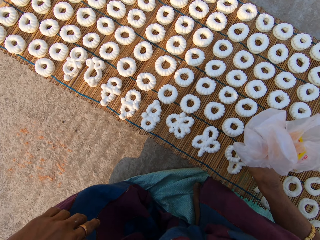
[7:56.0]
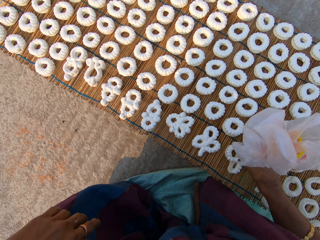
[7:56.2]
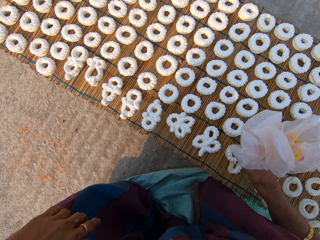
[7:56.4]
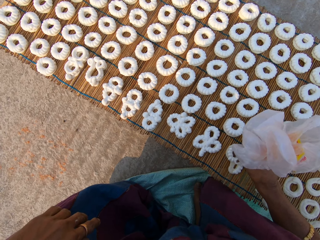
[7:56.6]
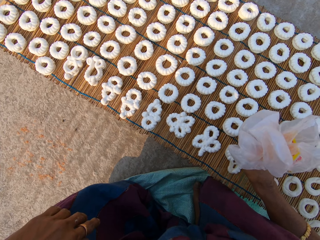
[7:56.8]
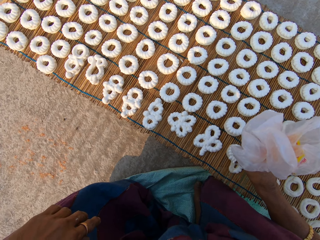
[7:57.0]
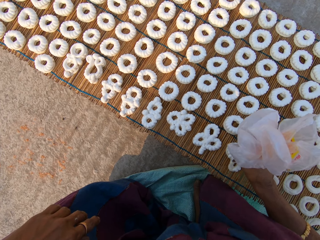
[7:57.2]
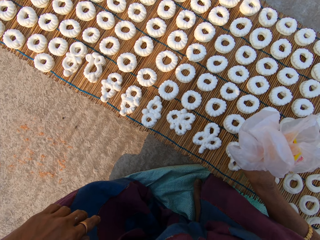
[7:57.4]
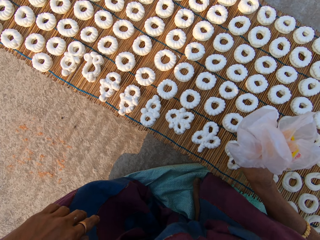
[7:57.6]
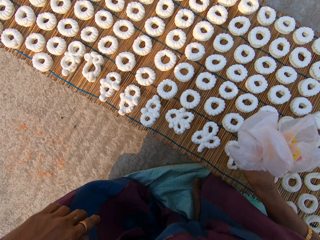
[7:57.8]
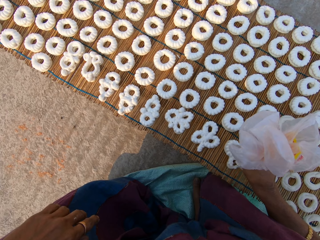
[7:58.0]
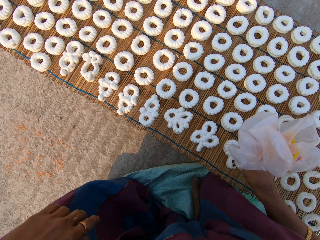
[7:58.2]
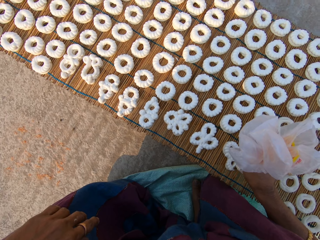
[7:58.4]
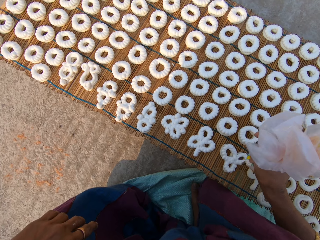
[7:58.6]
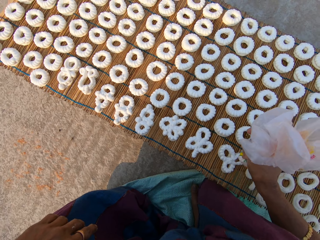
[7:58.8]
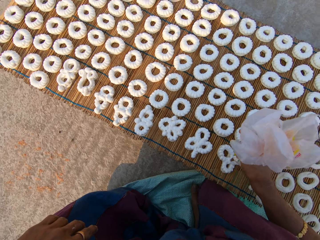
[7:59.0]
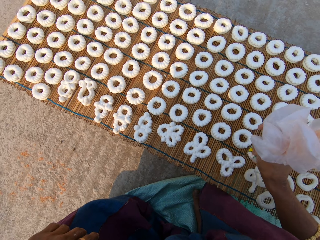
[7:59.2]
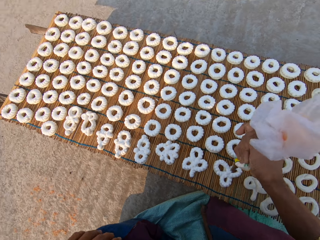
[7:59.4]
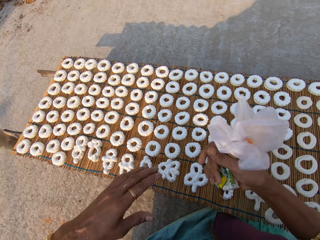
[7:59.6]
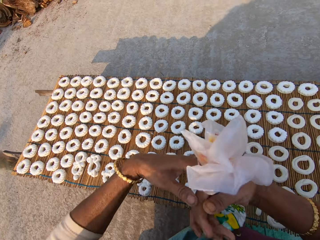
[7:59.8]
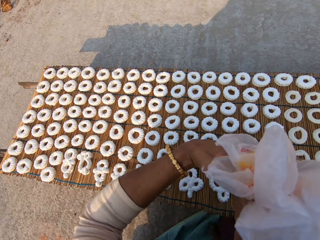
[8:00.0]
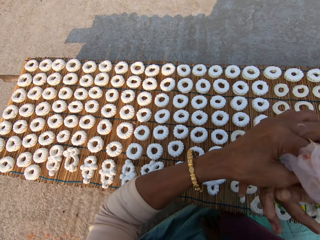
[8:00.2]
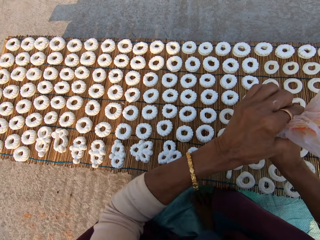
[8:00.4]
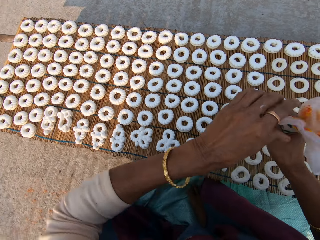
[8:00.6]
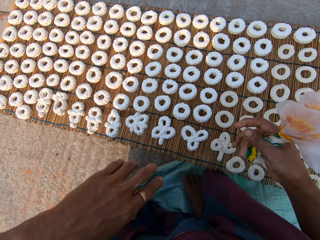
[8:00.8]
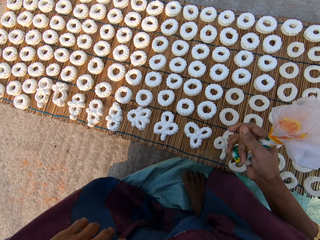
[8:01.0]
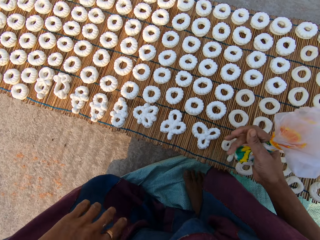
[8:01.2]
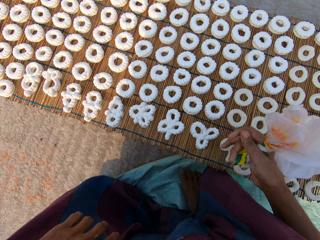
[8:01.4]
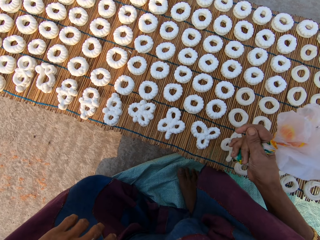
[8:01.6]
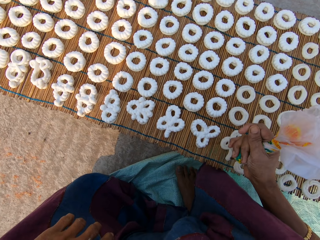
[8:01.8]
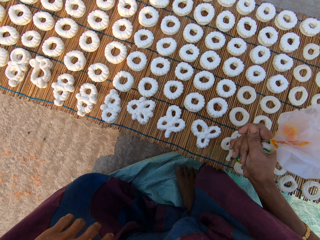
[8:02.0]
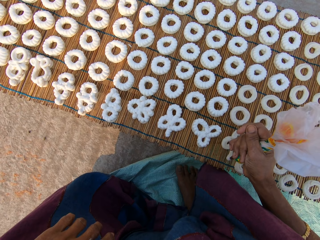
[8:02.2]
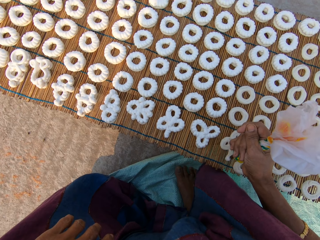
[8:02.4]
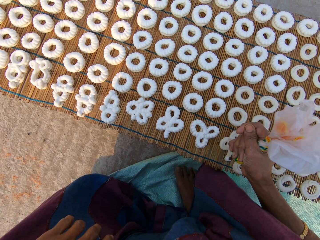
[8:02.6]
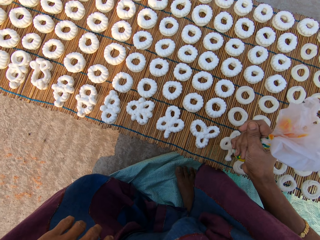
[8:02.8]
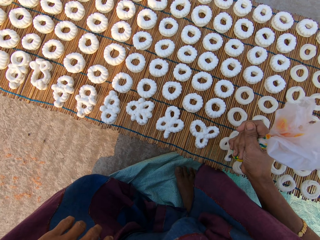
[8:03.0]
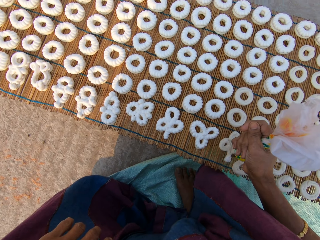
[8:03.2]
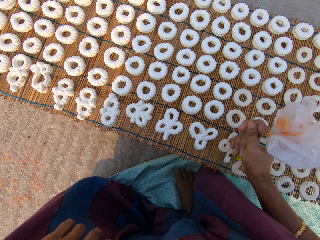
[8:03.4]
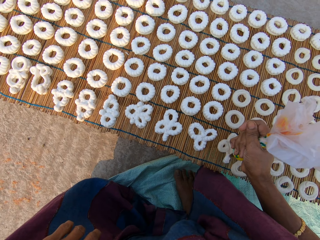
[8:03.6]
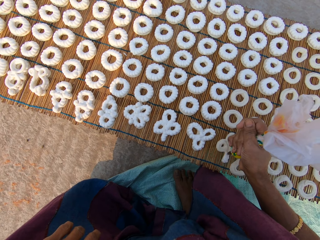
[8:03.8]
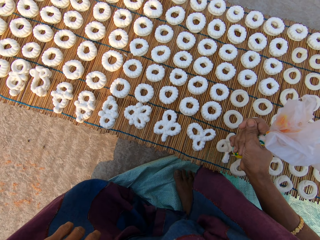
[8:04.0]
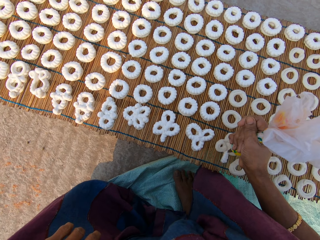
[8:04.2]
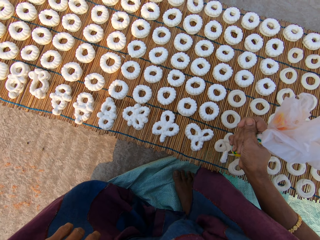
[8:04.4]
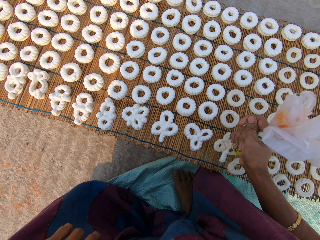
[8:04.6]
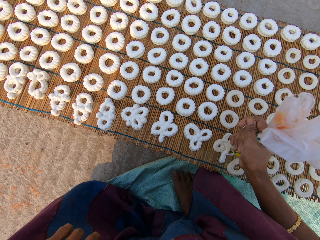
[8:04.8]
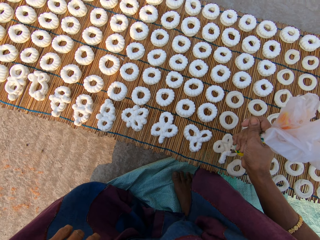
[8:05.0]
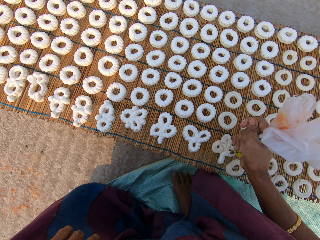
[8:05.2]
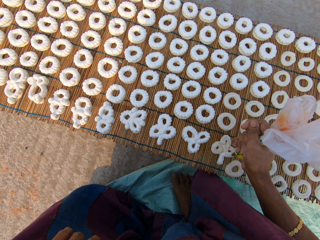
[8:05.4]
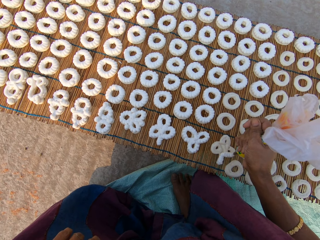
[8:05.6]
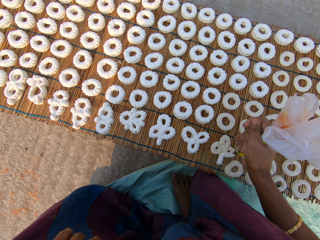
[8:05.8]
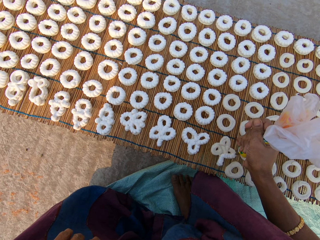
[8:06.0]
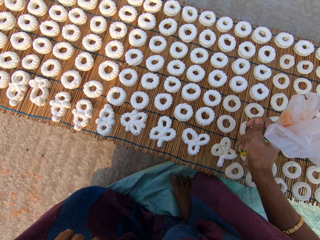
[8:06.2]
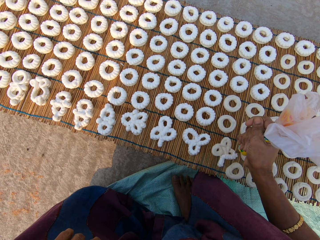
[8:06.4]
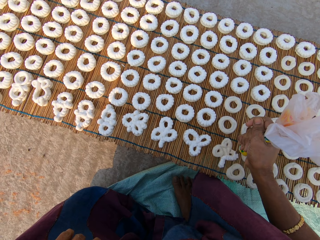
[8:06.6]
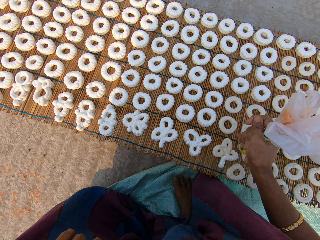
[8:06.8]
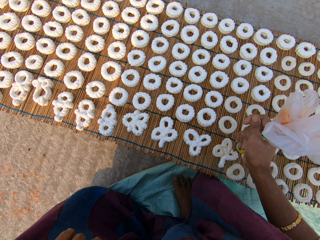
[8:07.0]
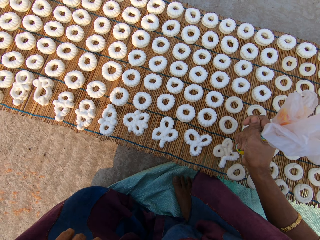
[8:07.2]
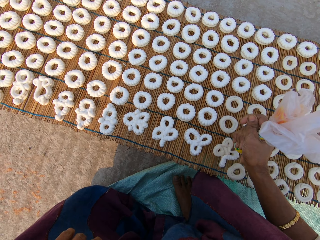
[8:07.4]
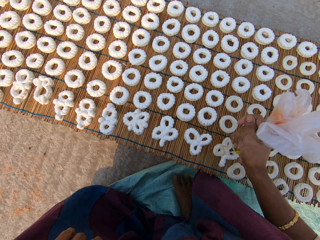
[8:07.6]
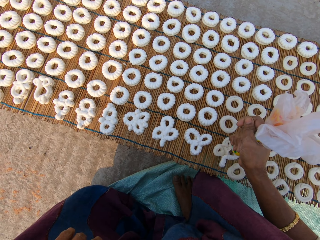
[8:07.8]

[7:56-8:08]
The camera wearer tightens the plastic bag with cream. They apply flour paste from the plastic bag on another dough on the mat.

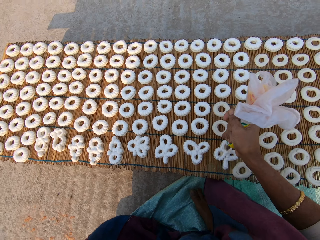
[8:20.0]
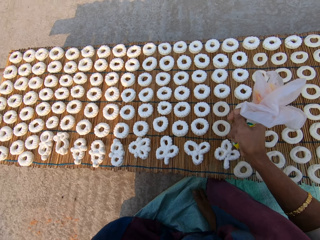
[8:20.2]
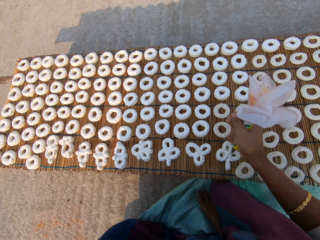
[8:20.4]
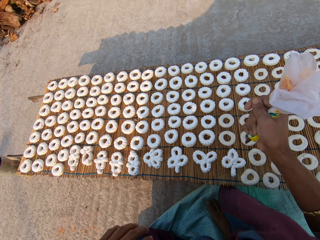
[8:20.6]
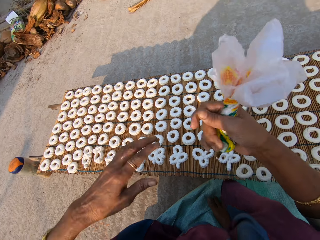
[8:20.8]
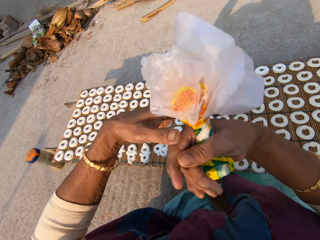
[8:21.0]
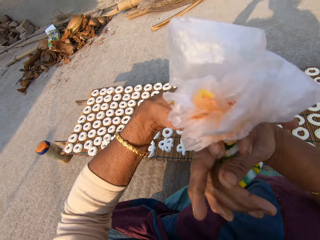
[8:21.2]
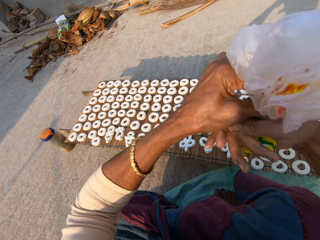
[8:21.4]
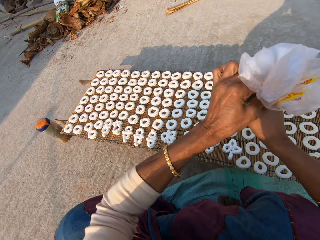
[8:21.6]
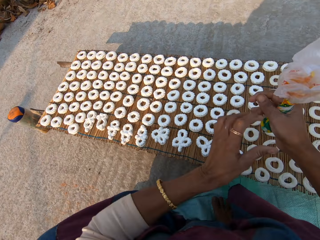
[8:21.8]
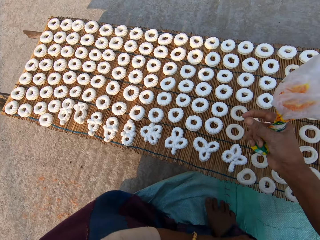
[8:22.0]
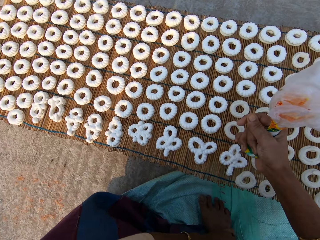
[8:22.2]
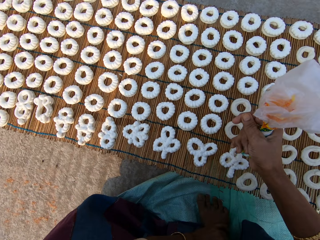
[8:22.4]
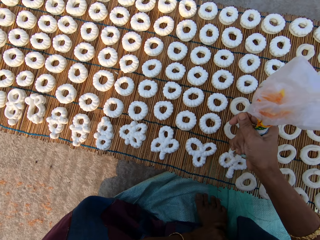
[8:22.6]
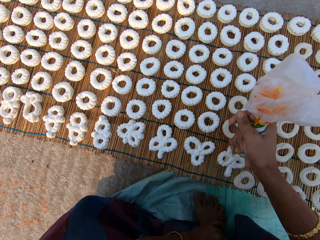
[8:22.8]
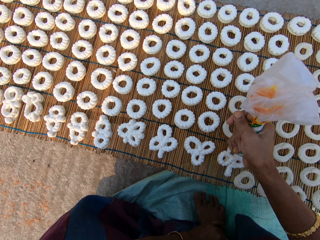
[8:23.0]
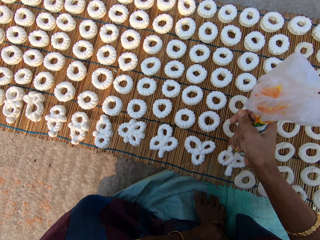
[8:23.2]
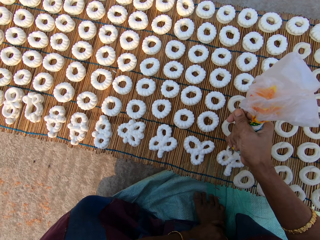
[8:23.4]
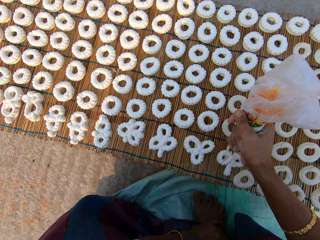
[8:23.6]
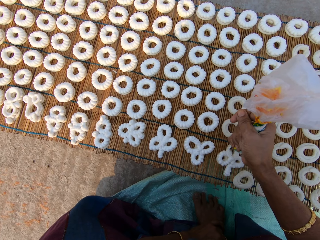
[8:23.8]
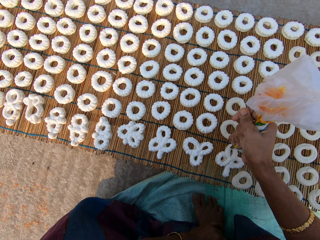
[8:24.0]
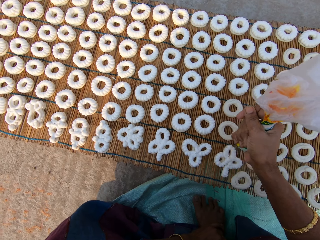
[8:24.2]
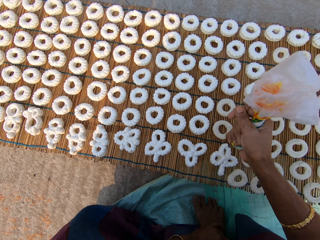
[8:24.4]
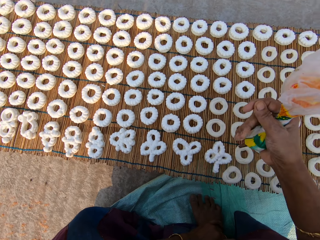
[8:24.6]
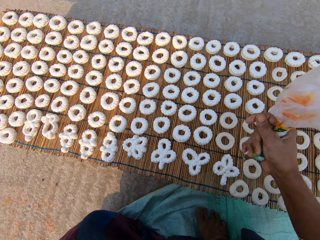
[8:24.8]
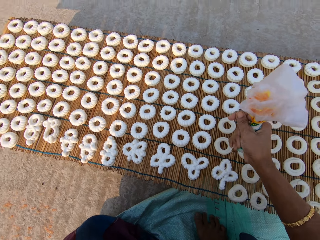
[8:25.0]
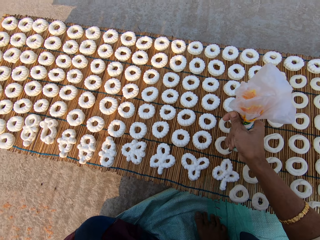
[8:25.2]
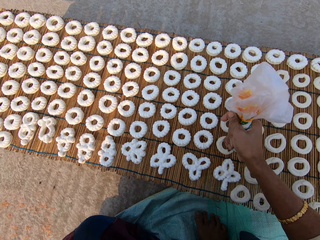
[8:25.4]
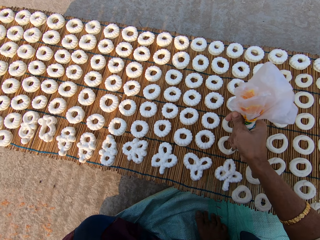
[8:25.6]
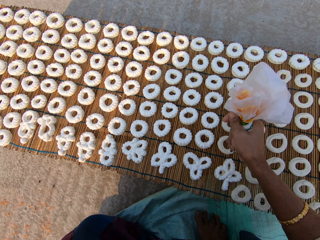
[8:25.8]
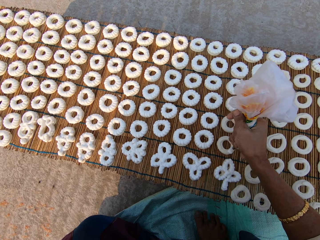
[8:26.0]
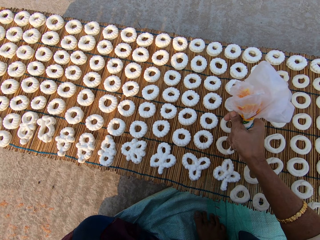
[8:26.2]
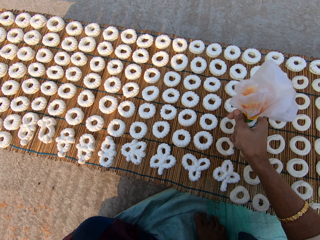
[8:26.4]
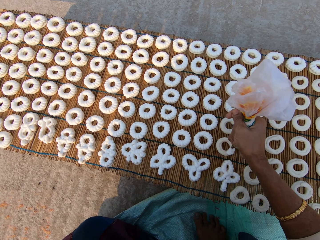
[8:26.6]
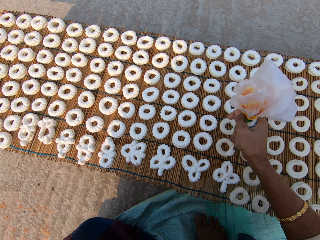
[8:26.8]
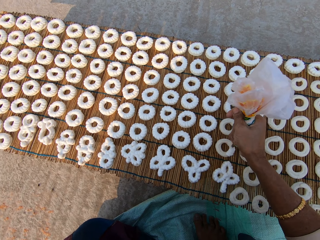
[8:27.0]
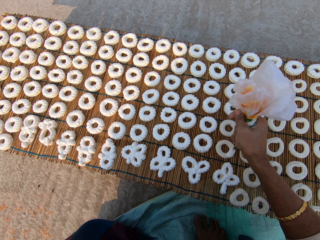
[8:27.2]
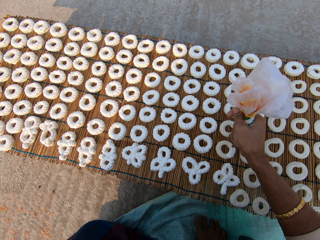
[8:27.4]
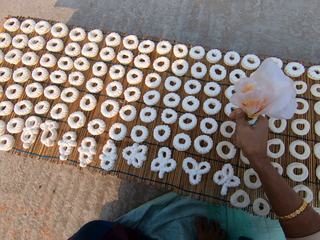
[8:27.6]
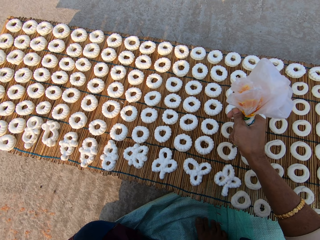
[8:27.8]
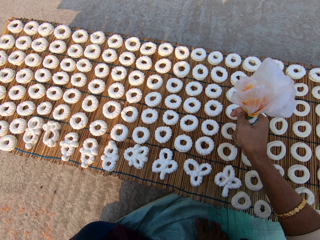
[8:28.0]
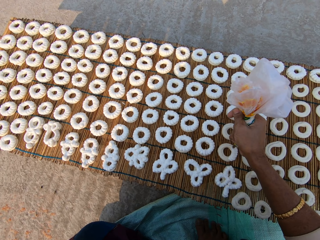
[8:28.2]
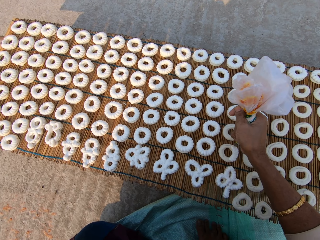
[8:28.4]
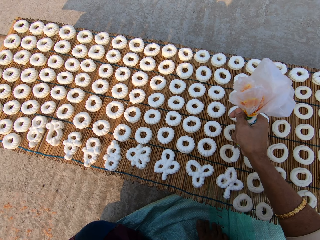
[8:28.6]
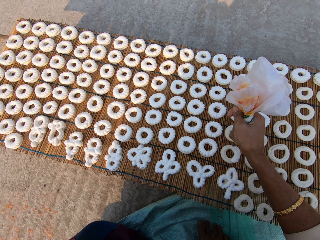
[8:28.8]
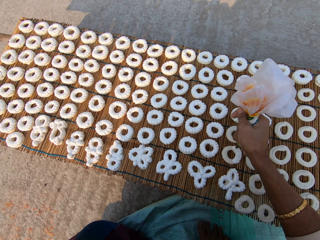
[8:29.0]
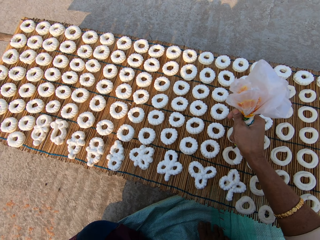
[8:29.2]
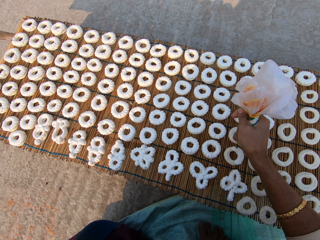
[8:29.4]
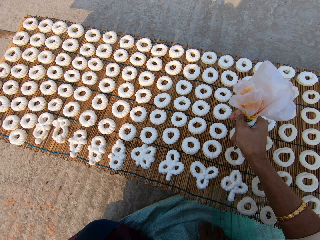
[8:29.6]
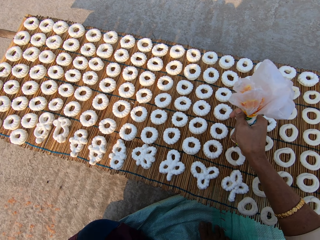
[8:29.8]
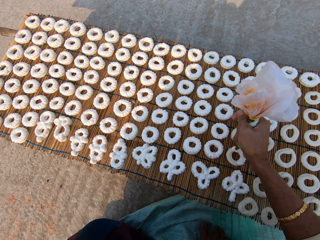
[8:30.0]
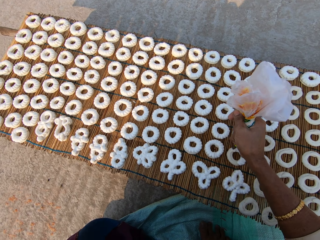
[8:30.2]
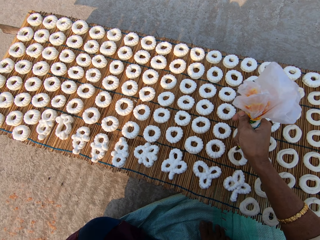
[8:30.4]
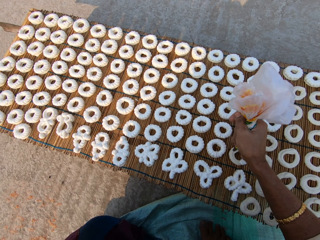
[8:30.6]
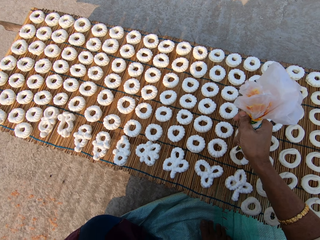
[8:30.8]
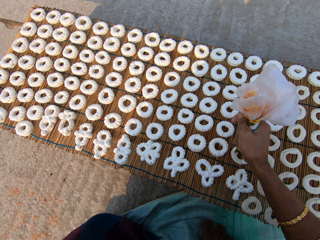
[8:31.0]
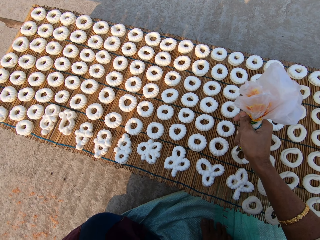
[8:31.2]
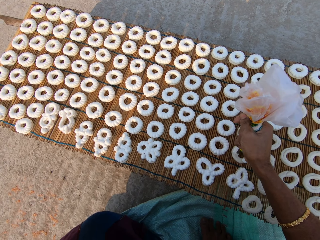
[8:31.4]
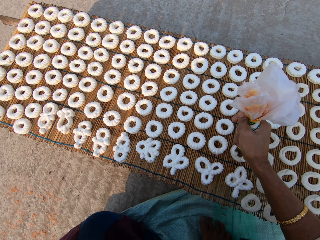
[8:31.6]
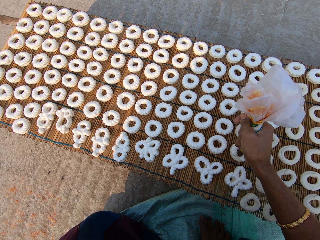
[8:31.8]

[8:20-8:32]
The camera wearer tightens the plastic bag with cream. They apply flour paste from the plastic bag on the dough on the mat. They apply flour paste from the plastic bag on another dough on the mat.
